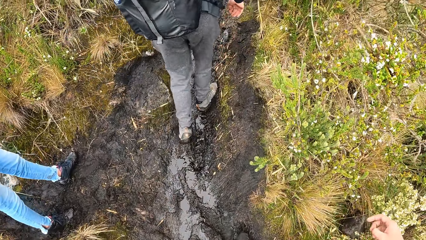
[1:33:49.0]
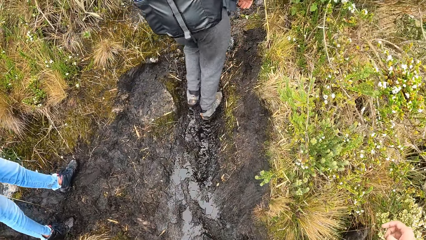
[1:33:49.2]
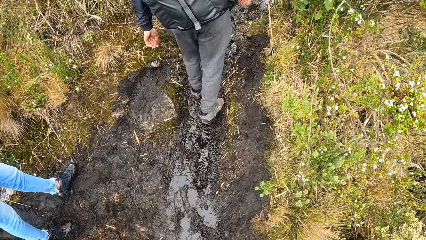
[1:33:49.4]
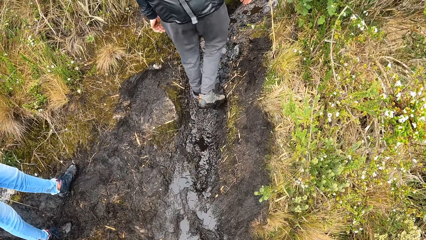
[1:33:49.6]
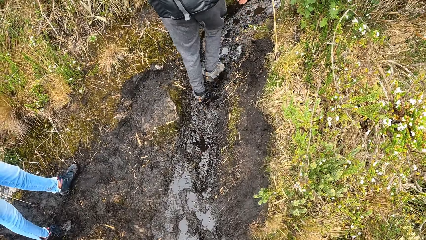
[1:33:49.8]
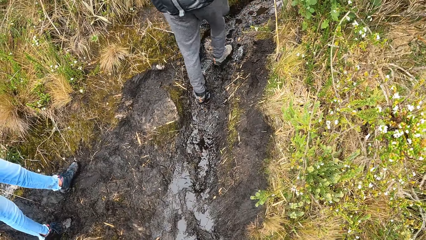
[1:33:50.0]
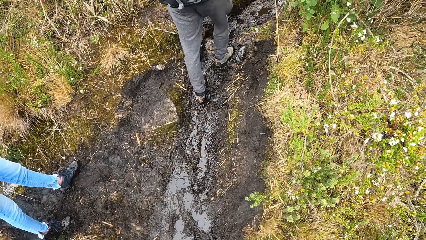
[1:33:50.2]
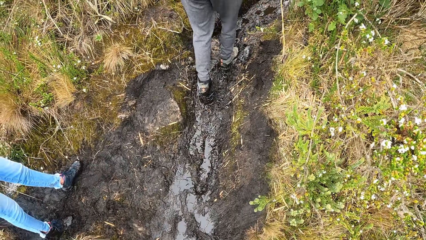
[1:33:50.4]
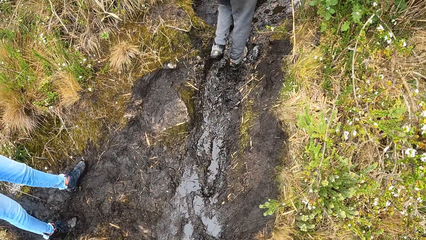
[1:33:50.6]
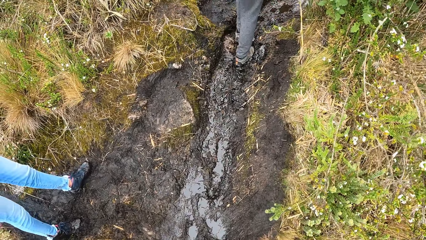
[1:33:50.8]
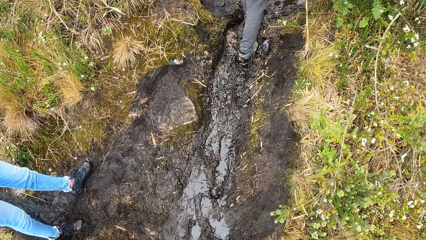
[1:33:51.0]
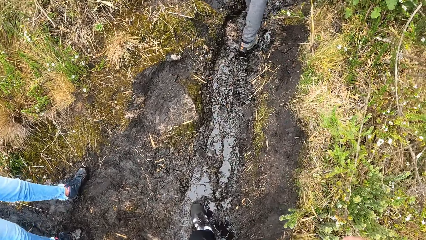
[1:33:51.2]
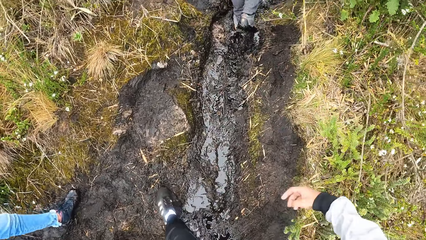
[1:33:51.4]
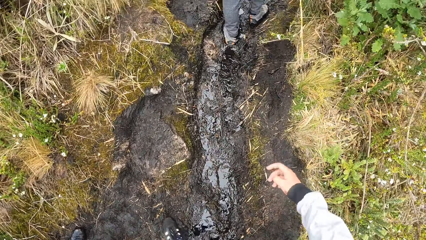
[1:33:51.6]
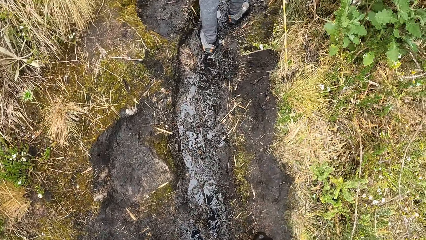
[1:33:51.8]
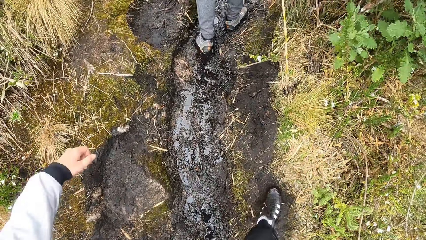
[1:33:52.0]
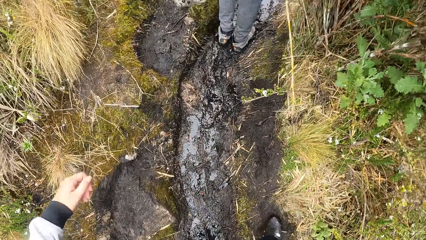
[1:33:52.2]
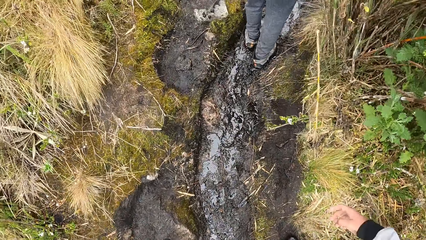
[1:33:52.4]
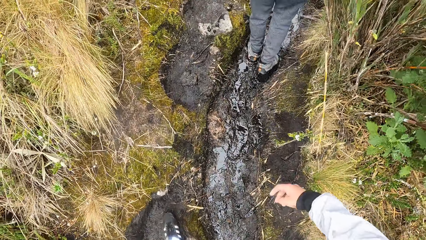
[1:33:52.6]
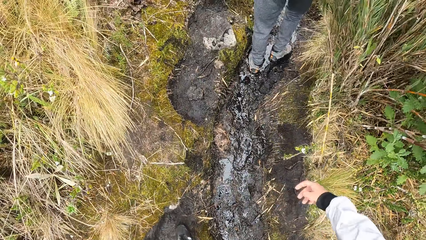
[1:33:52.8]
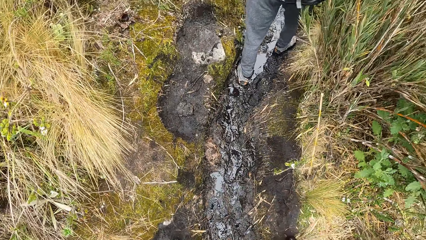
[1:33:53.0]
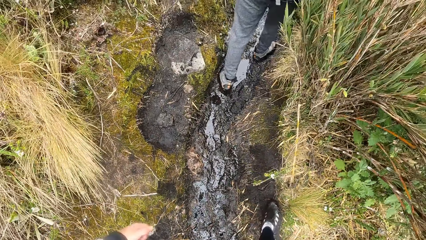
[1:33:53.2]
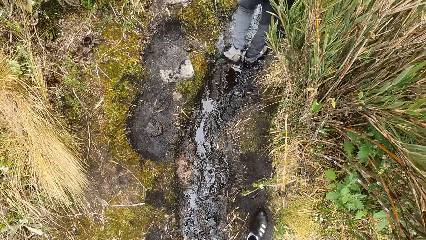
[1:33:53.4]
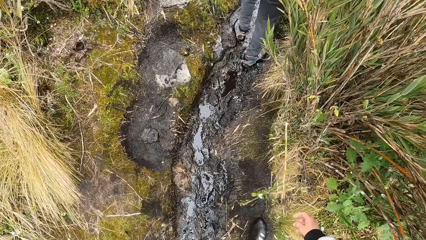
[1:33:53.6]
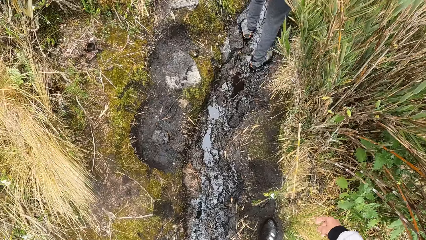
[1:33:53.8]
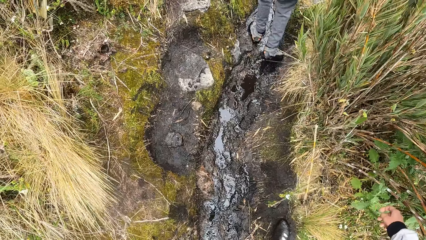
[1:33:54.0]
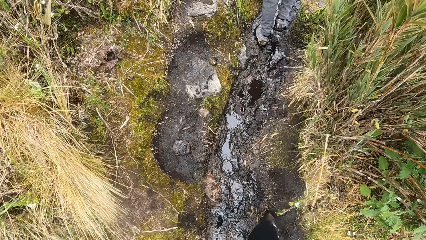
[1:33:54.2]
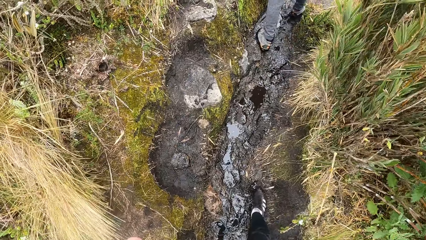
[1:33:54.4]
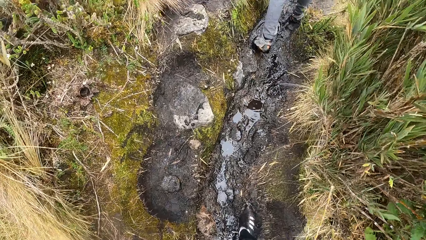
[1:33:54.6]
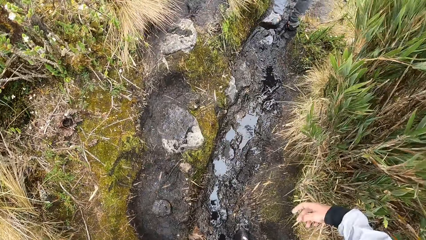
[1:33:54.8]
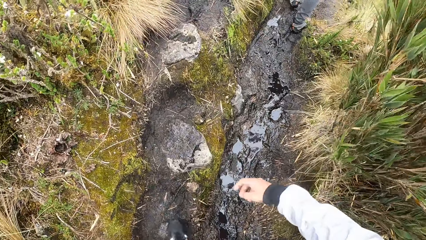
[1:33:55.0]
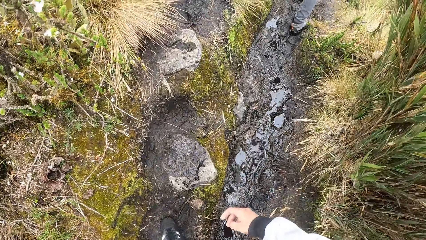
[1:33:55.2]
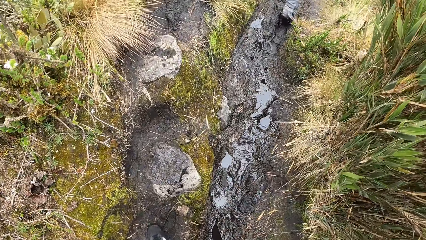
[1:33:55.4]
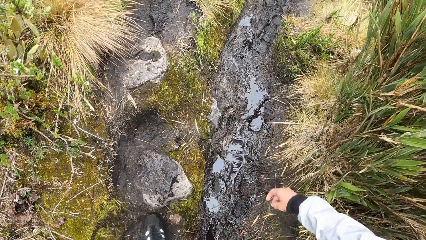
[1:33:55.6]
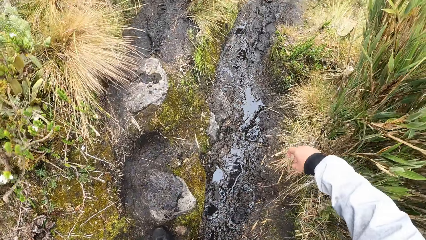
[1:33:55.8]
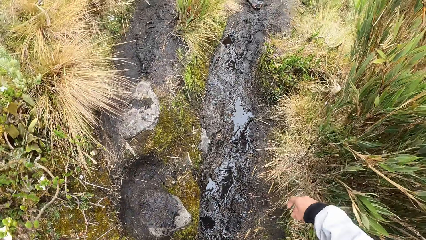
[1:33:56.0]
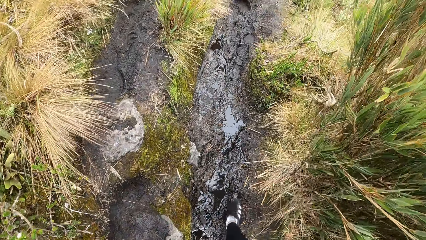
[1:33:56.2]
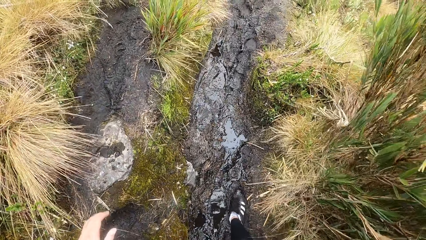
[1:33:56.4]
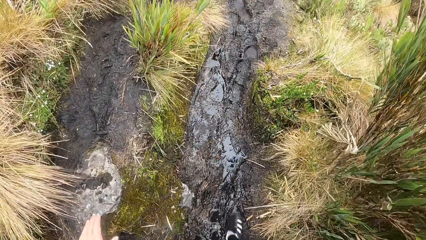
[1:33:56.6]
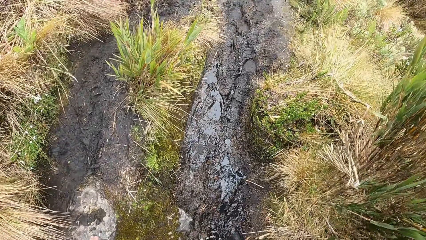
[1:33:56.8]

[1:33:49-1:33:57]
The camera wearer walks past a person.

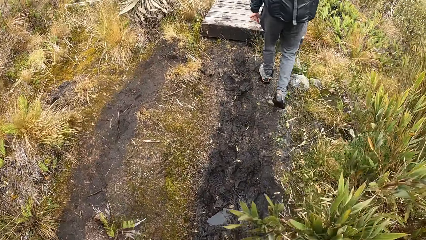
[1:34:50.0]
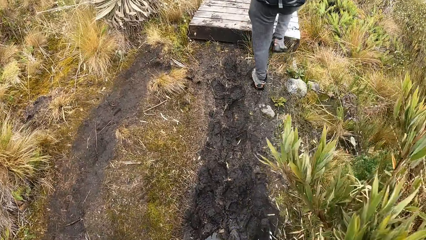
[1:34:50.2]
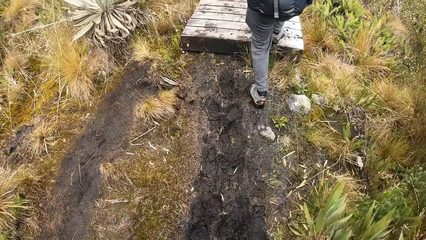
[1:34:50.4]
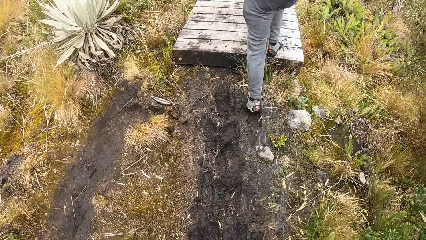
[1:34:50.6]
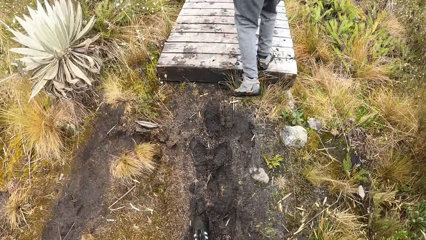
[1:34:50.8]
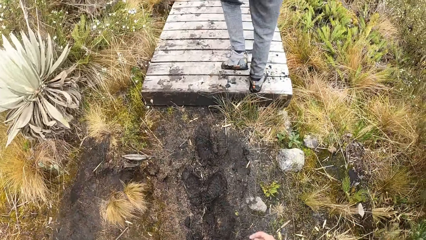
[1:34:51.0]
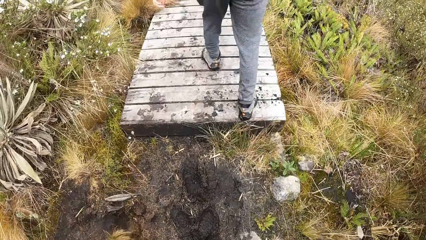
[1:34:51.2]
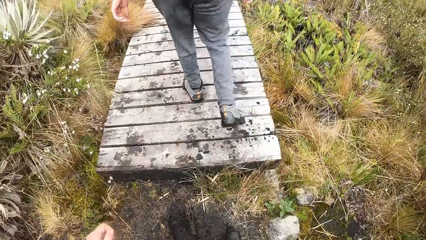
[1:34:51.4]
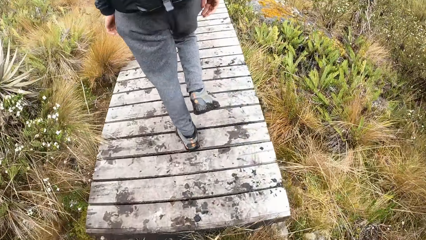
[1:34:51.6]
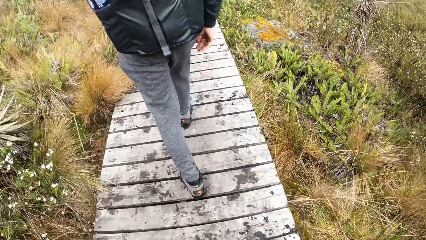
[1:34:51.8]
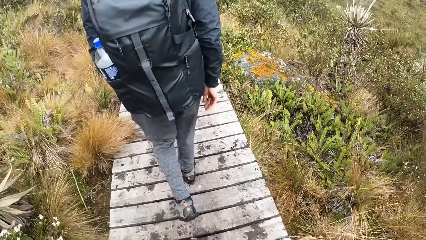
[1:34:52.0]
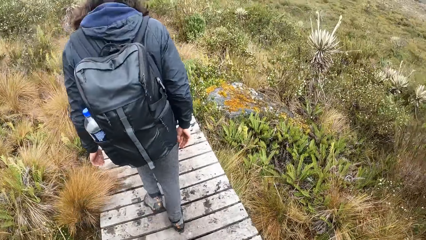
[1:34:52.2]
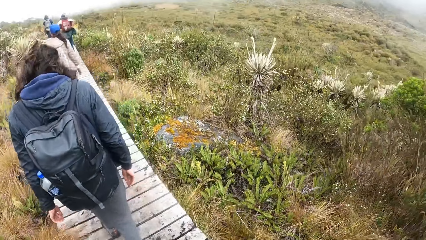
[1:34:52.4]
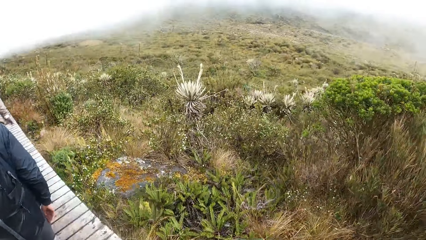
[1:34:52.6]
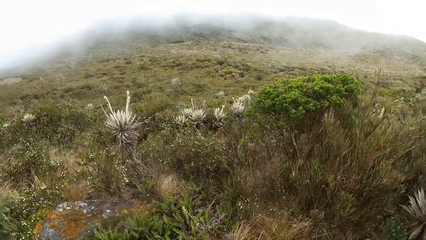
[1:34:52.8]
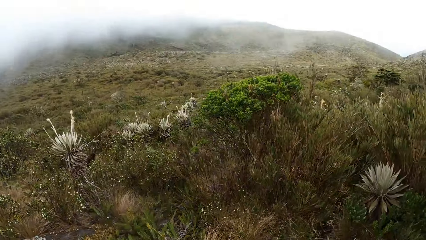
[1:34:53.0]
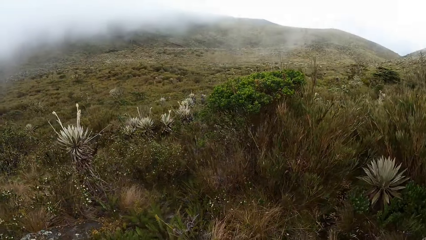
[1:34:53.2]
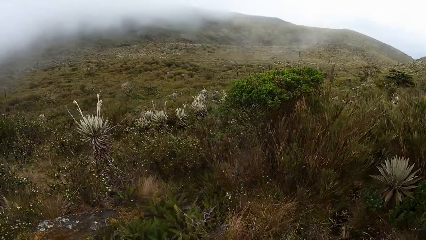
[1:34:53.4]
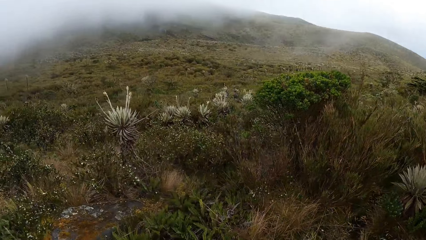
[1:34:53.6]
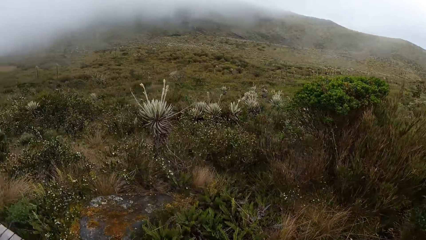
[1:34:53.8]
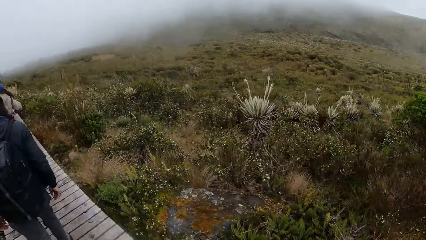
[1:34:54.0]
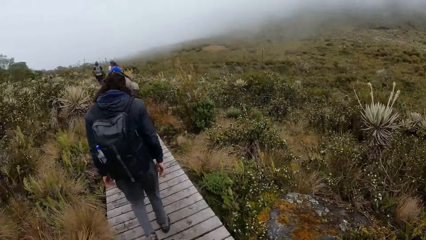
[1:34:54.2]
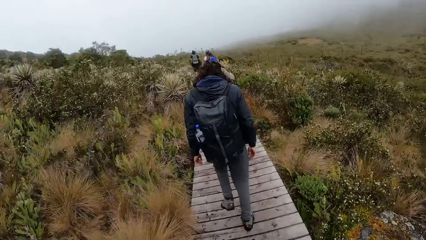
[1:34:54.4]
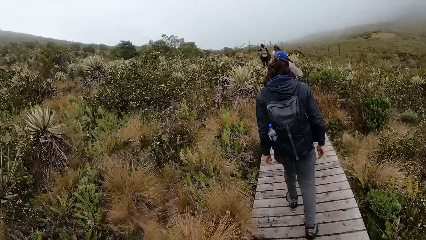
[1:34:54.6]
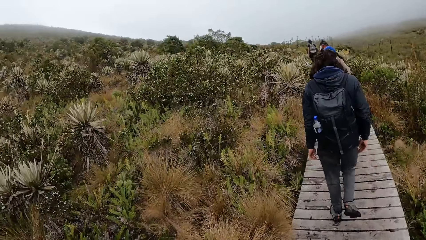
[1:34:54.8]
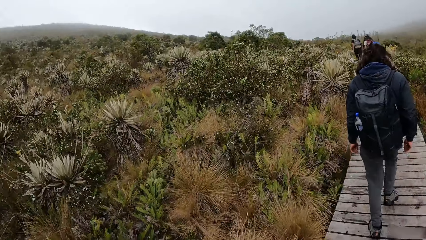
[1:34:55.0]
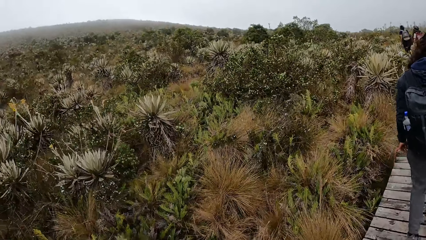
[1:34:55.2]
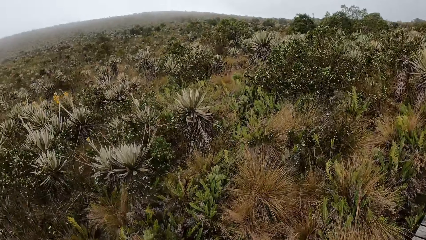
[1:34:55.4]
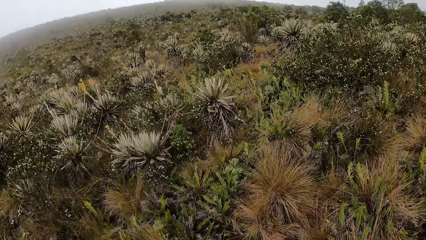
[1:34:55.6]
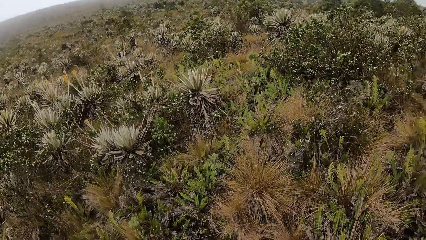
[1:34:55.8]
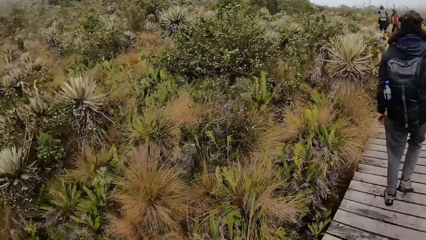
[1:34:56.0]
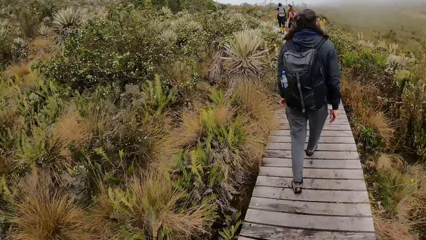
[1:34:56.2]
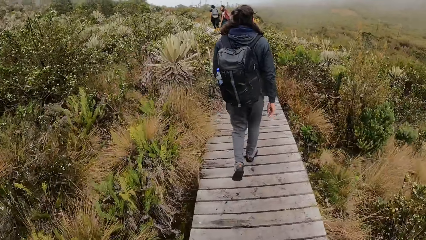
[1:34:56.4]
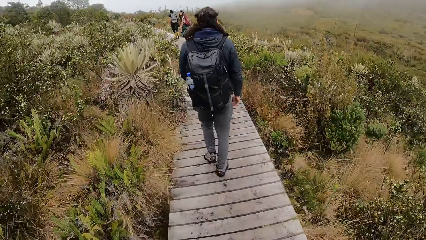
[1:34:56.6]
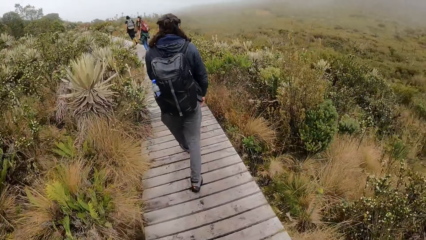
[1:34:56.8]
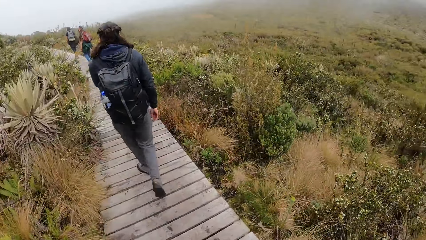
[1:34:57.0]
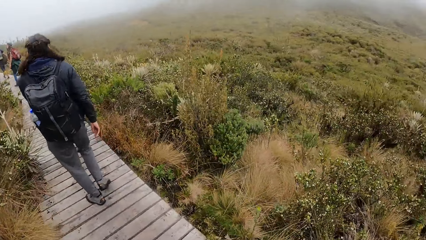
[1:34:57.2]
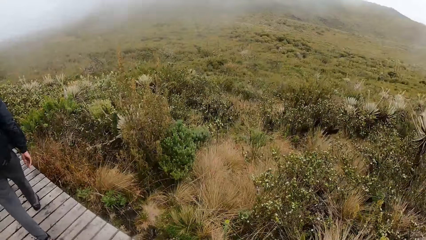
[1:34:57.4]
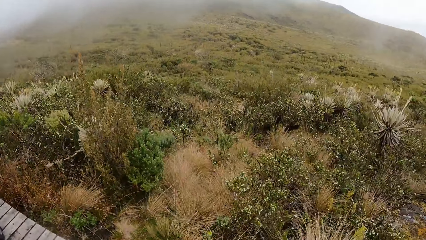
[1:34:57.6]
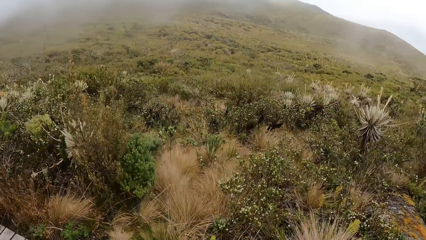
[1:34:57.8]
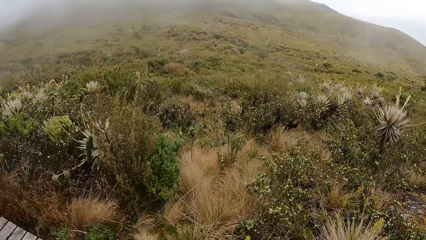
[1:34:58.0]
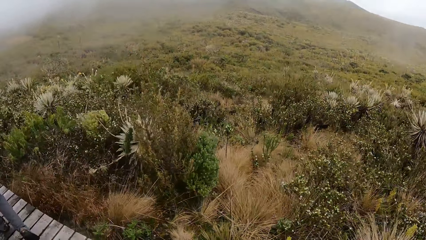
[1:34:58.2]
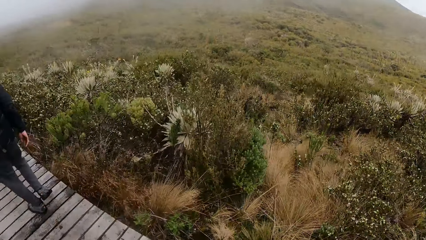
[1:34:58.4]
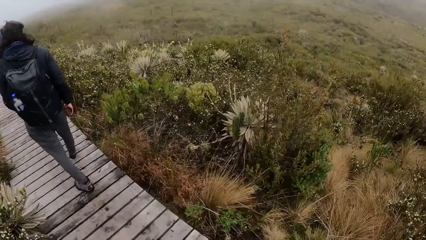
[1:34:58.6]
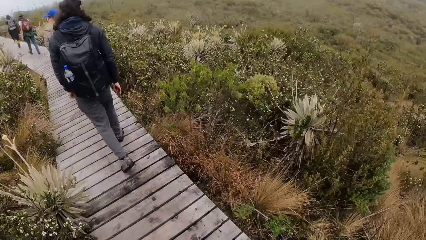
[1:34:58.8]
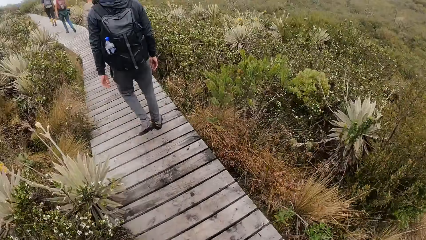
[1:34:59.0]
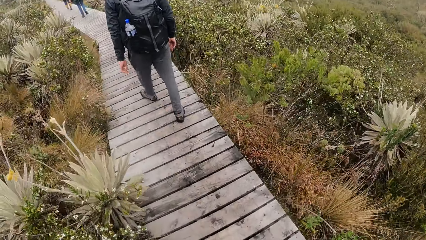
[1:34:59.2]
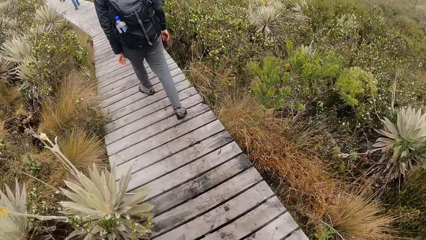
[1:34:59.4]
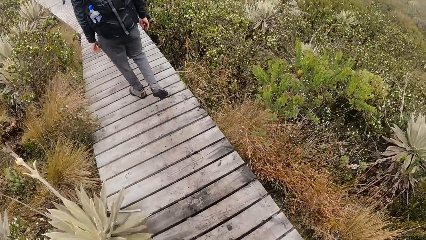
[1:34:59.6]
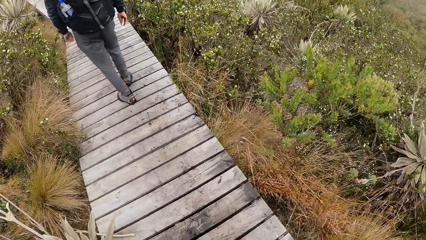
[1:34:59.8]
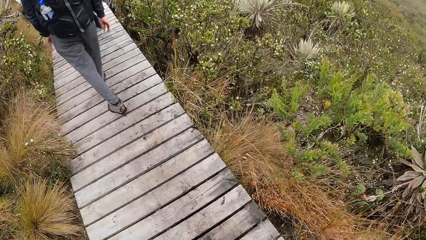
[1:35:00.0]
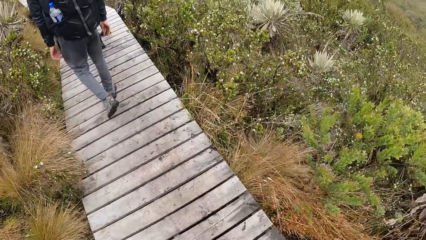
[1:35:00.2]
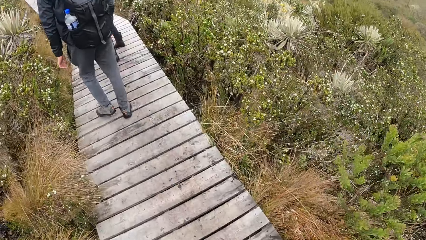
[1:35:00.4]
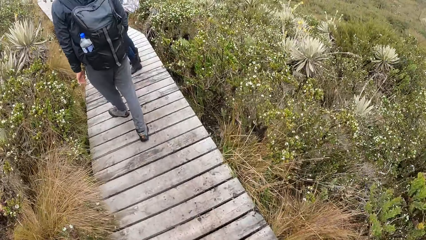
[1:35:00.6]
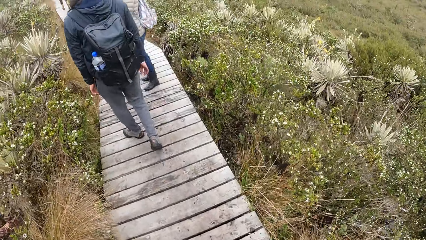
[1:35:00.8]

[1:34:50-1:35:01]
The camera wearer walks on a trail or bridge with a woman, another woman and a third woman. They stare at the field. They stare at the bridge.
